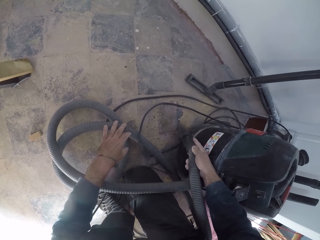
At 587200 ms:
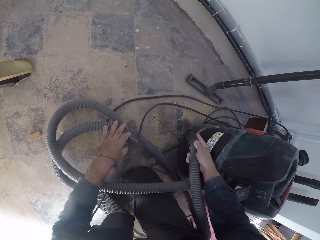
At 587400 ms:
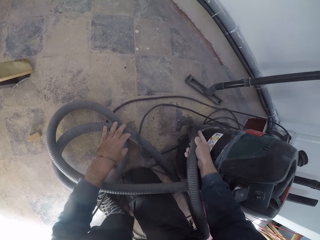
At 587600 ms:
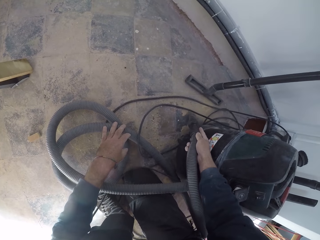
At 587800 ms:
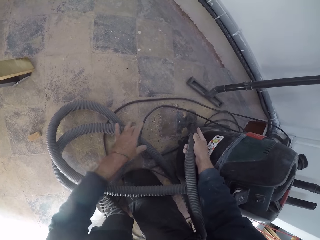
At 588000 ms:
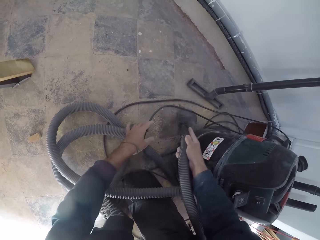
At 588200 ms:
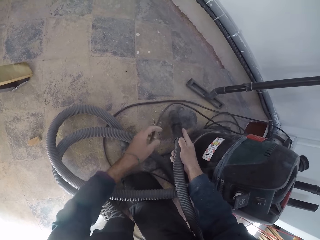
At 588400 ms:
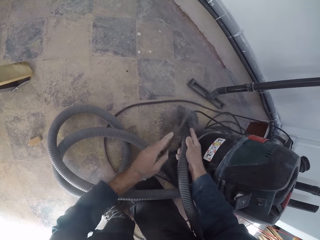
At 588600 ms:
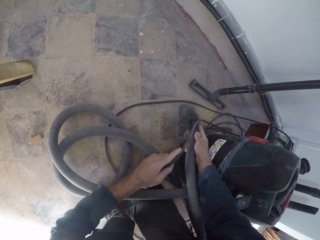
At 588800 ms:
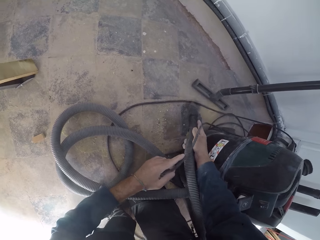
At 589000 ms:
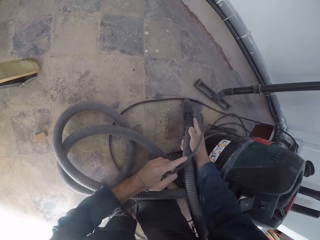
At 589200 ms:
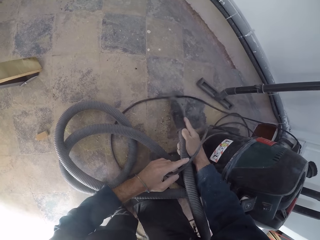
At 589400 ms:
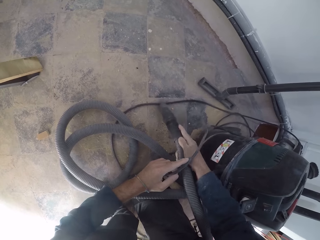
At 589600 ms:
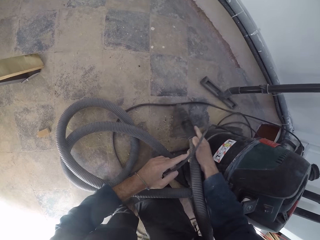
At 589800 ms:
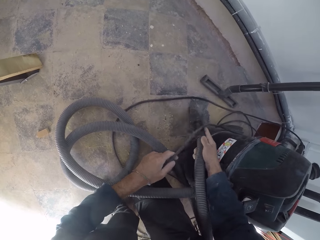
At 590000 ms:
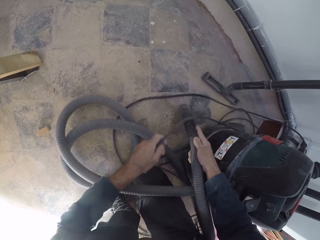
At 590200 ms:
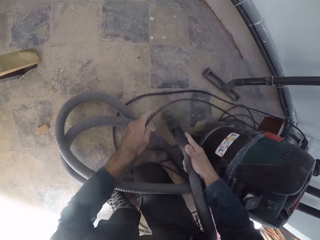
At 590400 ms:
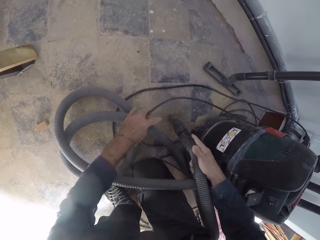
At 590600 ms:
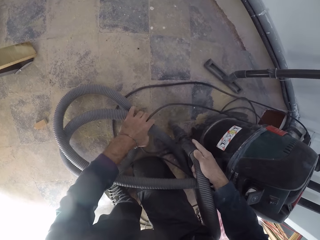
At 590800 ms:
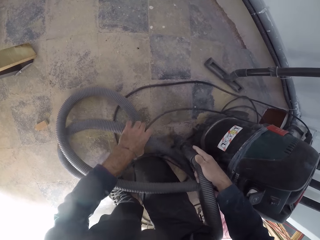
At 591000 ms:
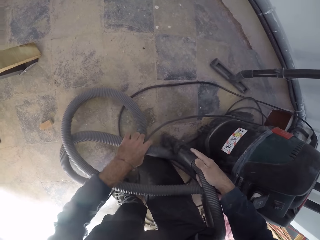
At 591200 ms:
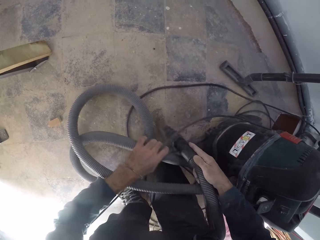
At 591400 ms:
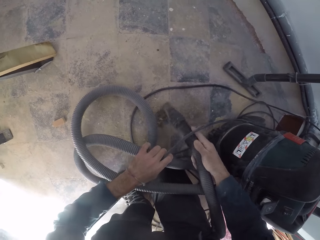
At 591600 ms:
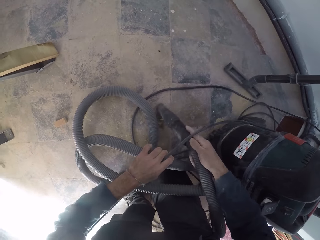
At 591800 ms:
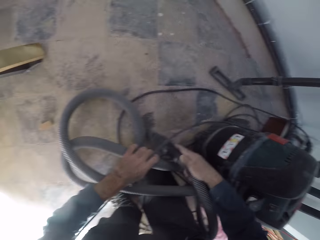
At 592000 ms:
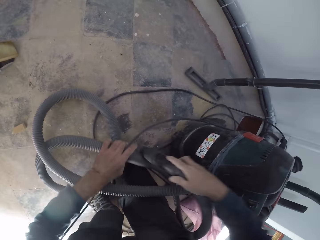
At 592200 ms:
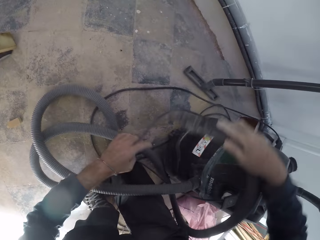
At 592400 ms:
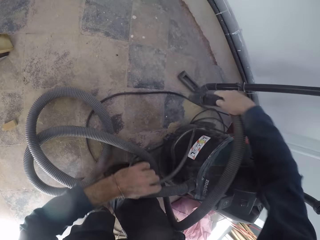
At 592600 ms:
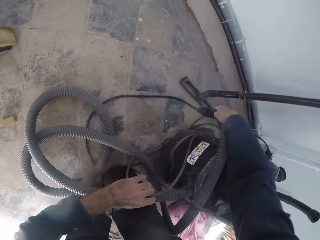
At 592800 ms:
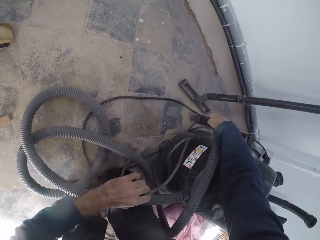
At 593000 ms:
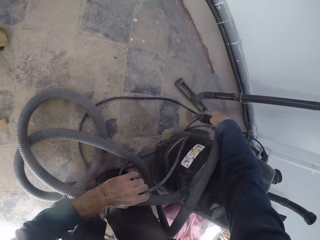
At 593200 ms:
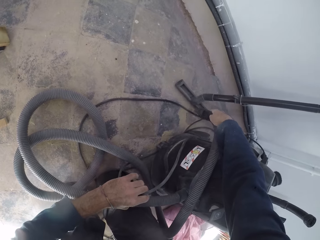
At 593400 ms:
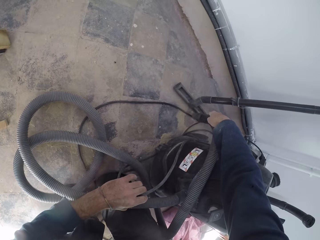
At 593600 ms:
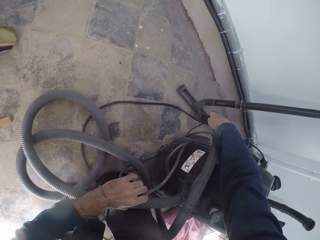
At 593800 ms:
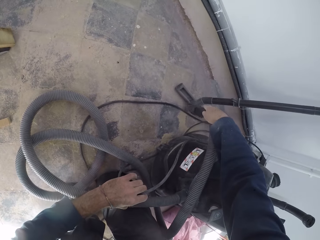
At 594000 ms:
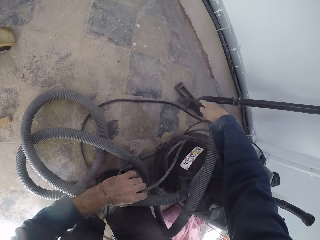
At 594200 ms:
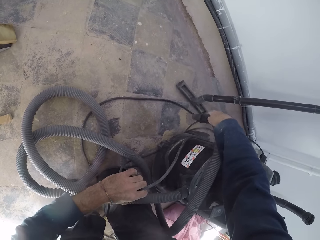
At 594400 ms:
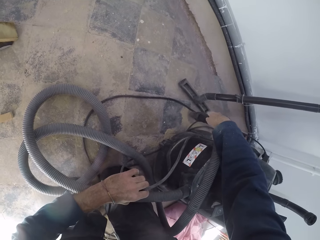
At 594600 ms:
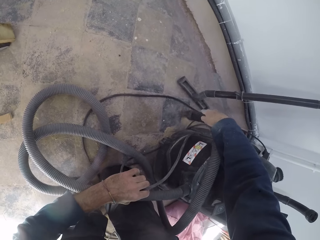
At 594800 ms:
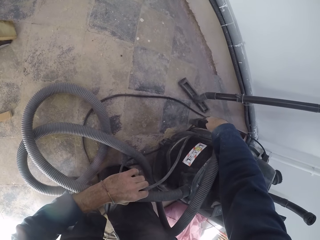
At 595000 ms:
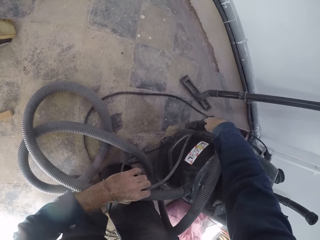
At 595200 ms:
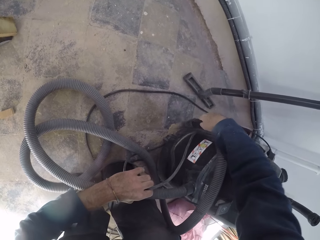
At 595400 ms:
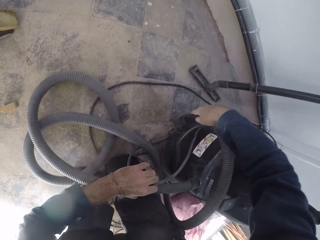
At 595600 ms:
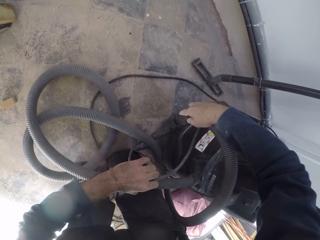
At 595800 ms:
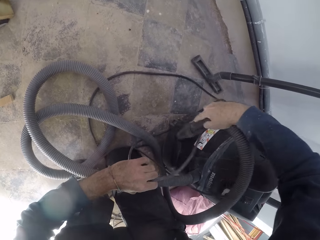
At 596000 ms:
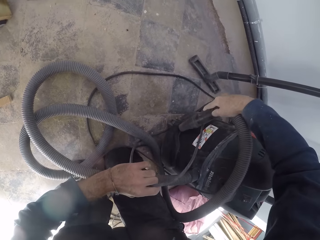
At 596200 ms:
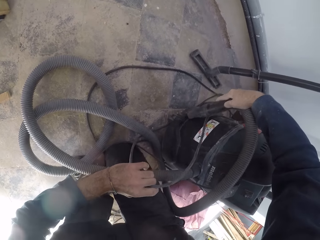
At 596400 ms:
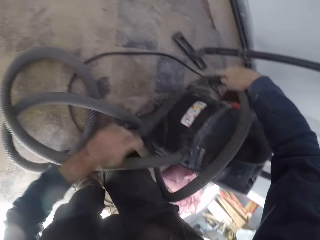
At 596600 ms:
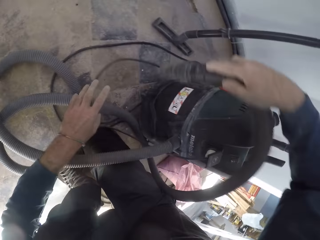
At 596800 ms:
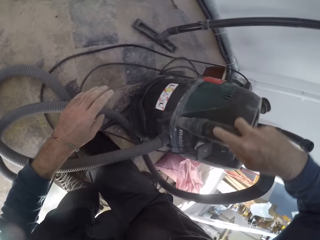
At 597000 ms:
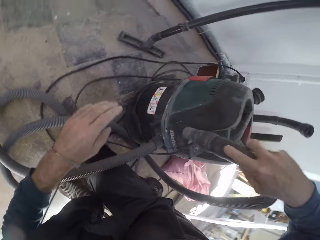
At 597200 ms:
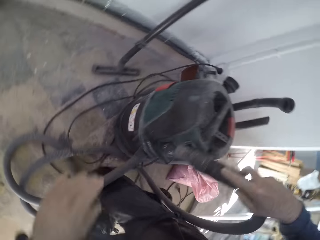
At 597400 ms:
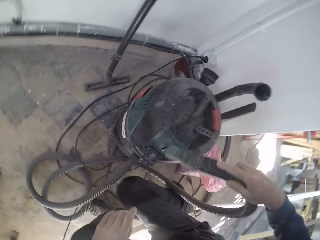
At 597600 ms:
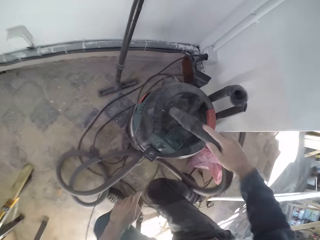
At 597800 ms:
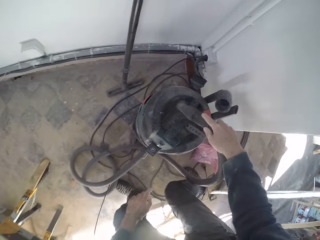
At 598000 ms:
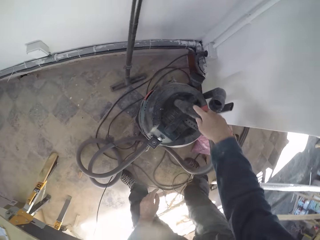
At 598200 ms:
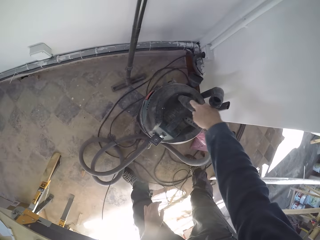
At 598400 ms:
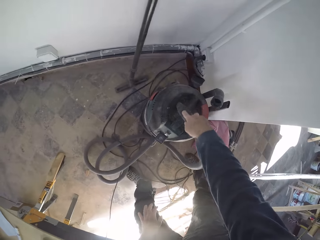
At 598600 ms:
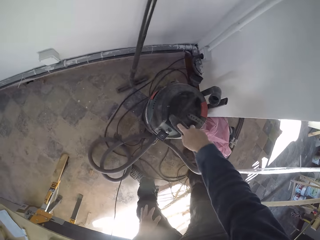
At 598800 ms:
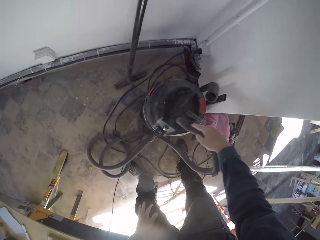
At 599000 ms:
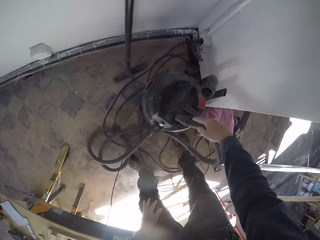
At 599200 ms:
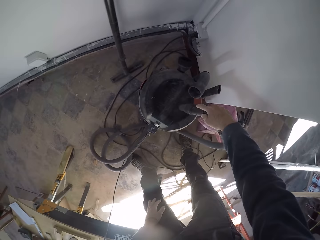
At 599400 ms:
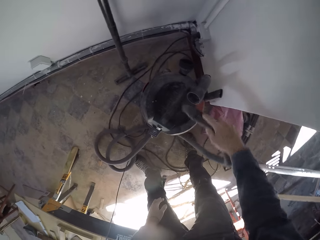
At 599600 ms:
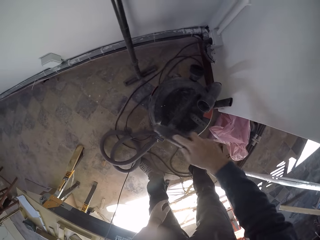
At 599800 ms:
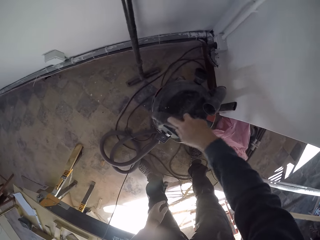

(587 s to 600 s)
The camera wearer picks up a wire of a vacuum cleaner on the floor with his left hand. He cleans the floor with the vacuum cleaner. He picks up the vacuum cleaner hose on the floor with his left hand. He drops the vacuum cleaner hose on the floor with his left hand. He drops the wire of the vacuum cleaner on the floor with his left hand. He removes dust from the vacuum cleaner with the vacuum cleaner hose in his right hand.

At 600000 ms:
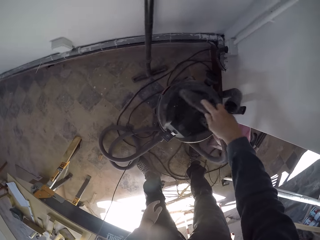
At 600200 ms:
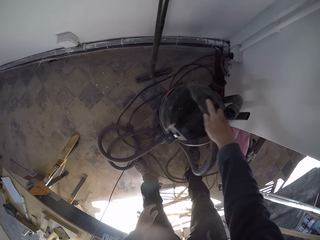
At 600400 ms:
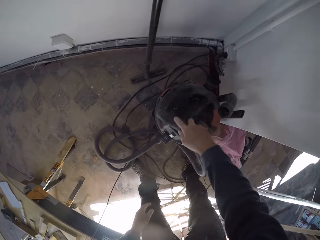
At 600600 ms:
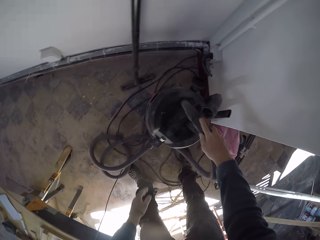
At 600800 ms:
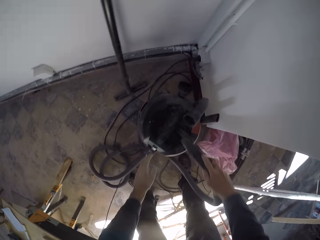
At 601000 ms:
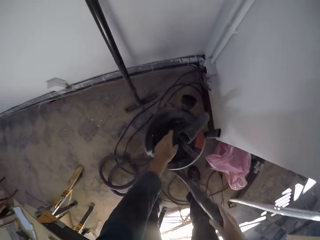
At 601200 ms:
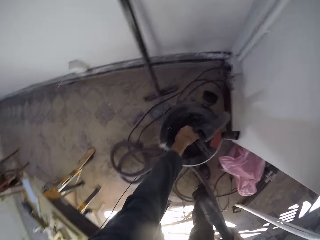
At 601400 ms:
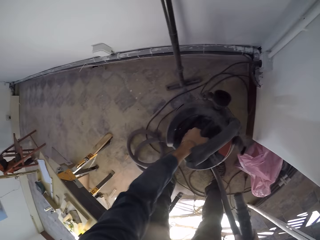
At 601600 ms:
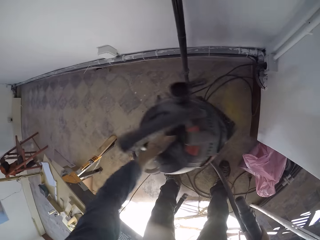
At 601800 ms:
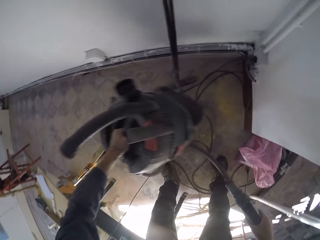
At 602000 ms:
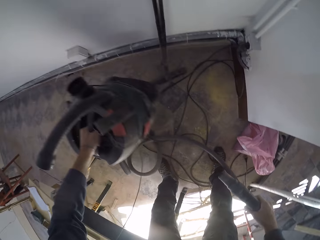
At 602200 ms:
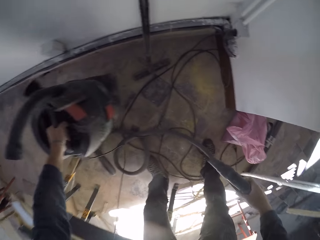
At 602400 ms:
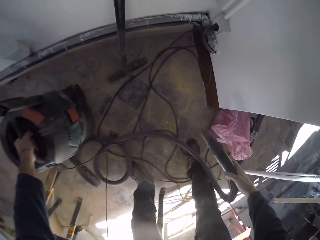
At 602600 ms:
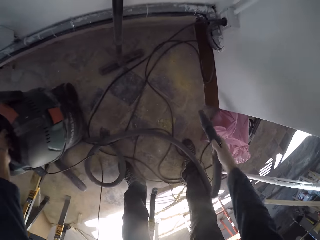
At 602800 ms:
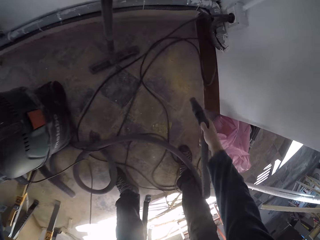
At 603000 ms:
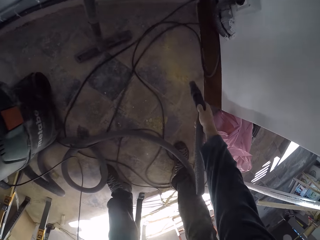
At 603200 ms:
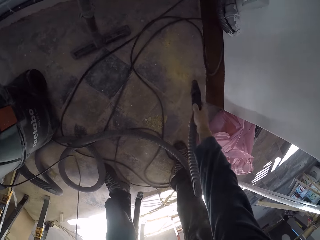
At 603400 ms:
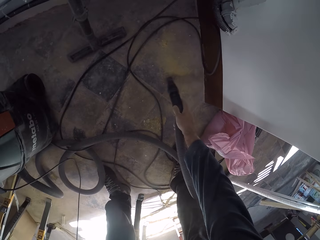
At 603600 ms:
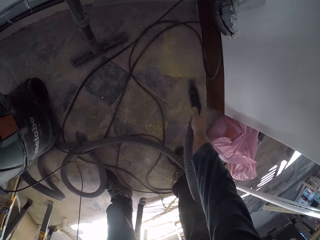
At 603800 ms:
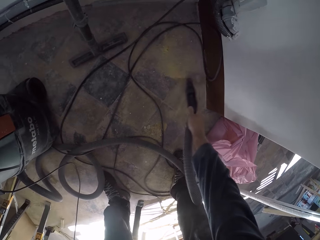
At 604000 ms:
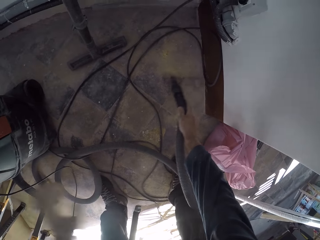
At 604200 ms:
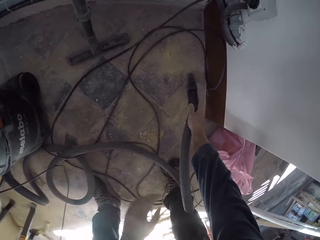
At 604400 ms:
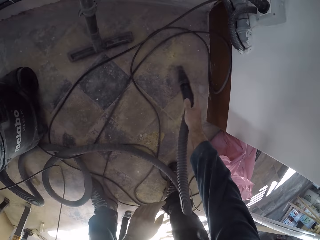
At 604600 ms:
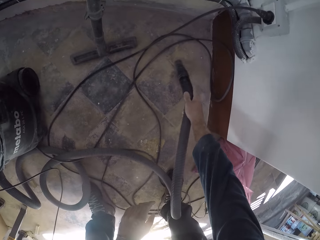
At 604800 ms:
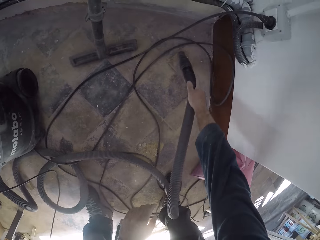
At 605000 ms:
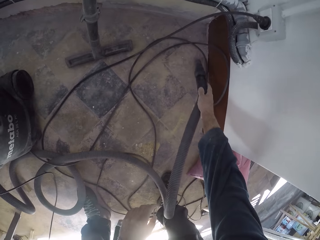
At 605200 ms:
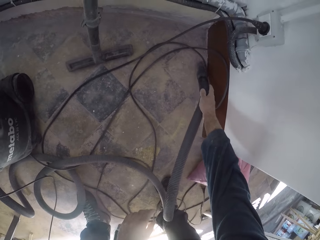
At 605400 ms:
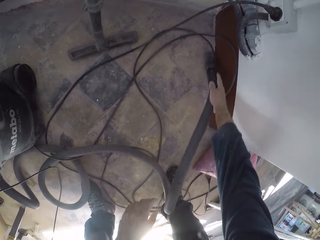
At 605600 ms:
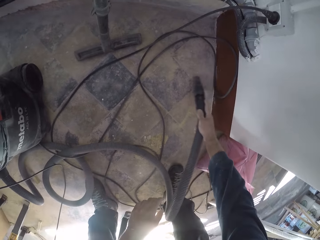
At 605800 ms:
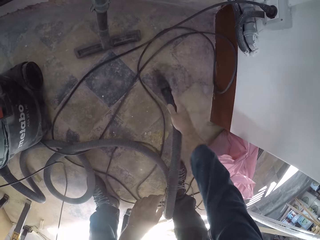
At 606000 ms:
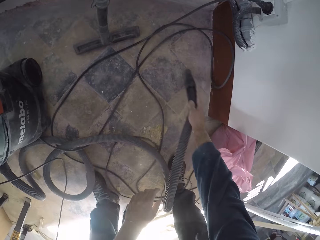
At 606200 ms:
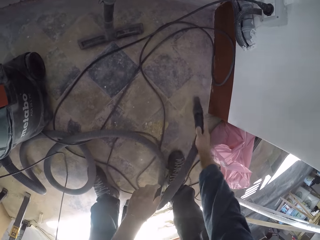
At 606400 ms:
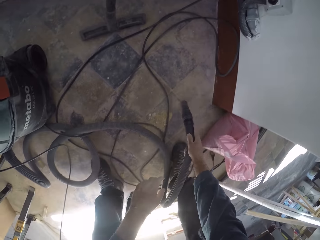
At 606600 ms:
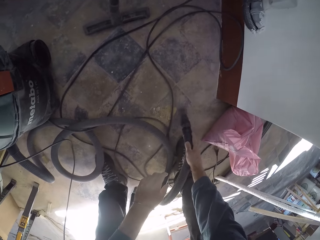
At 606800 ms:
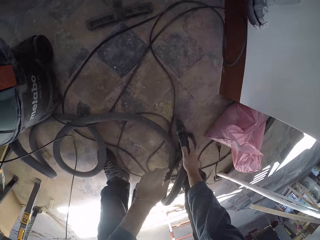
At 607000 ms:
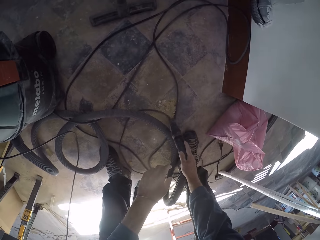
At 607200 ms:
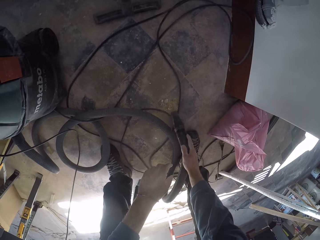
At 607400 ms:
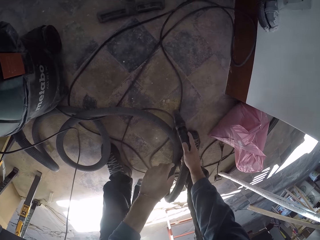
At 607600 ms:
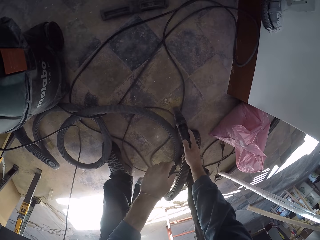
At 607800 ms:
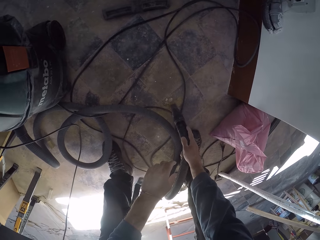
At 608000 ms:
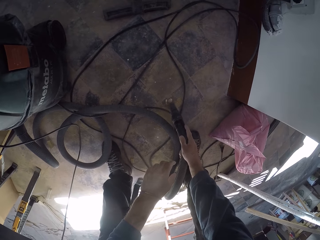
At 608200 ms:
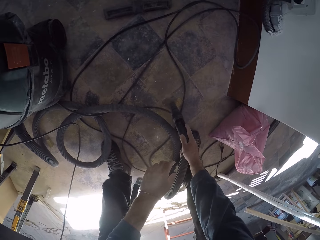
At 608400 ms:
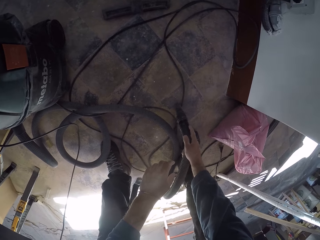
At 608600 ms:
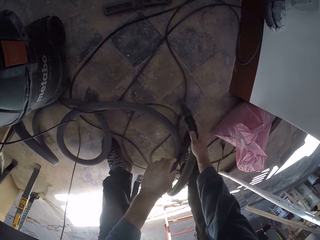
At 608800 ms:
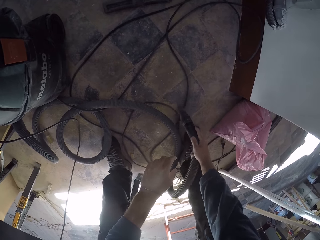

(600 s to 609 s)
The camera wearer picks up the vacuum cleaner on the floor with his left hand. He moves the vacuum cleaner towards a table saw. He drops the vacuum cleaner on the floor with his left hand. He removes dust from the floor with the vacuum cleaner hose in his right hand.
